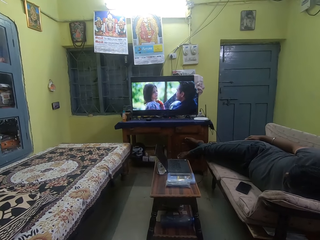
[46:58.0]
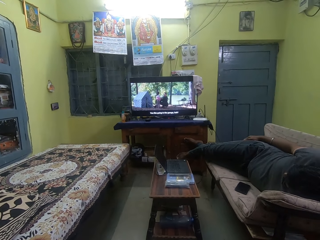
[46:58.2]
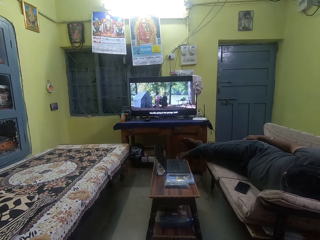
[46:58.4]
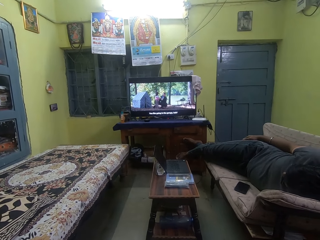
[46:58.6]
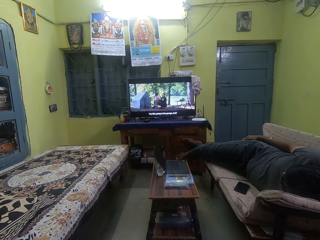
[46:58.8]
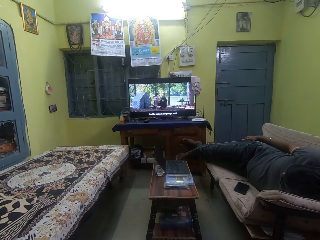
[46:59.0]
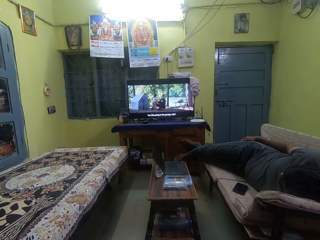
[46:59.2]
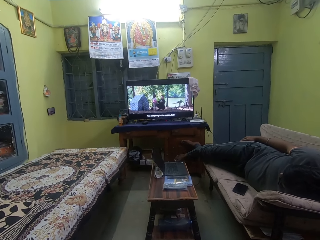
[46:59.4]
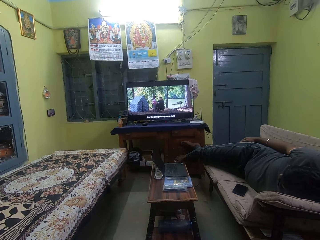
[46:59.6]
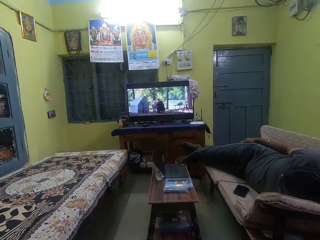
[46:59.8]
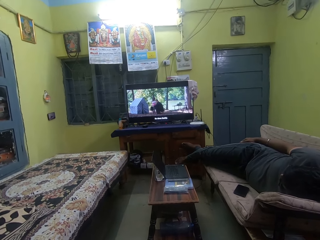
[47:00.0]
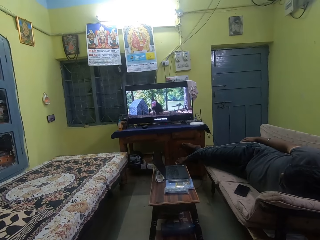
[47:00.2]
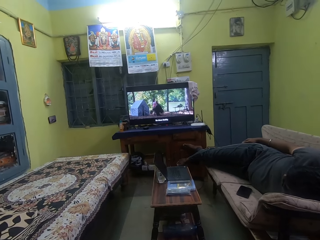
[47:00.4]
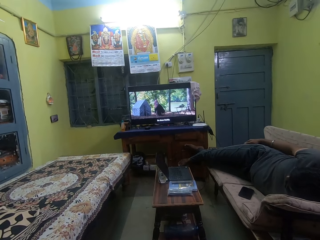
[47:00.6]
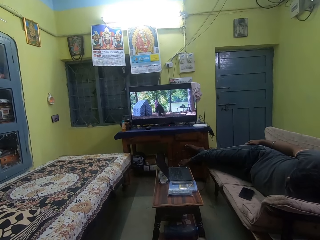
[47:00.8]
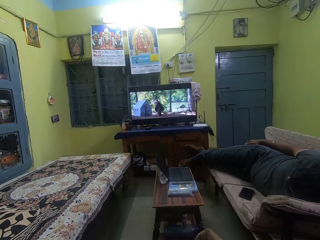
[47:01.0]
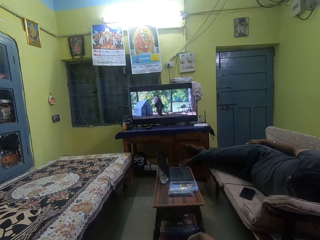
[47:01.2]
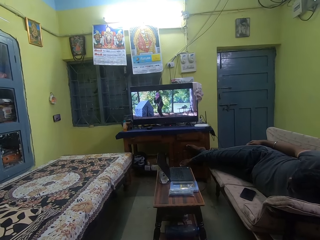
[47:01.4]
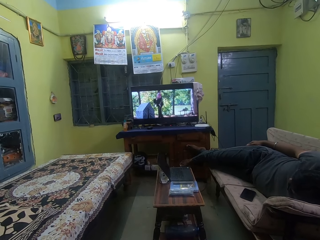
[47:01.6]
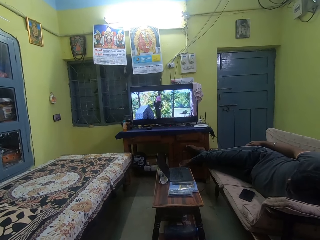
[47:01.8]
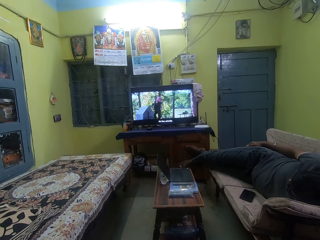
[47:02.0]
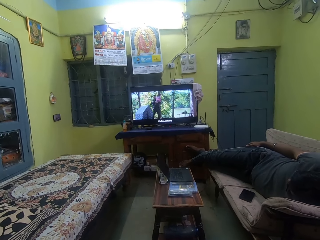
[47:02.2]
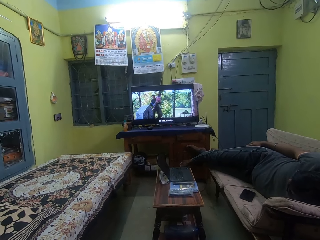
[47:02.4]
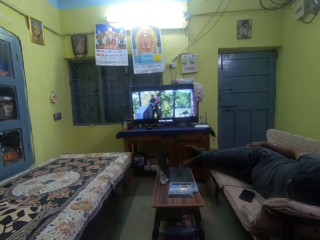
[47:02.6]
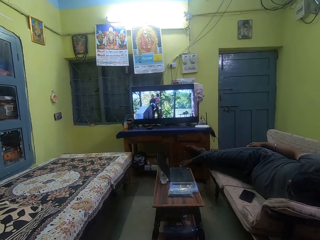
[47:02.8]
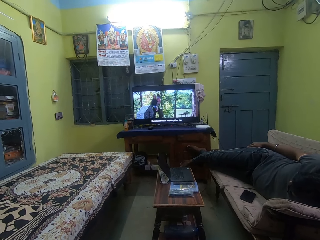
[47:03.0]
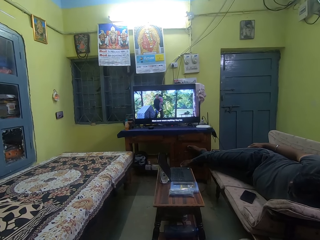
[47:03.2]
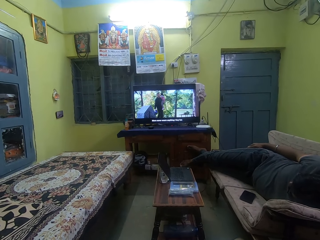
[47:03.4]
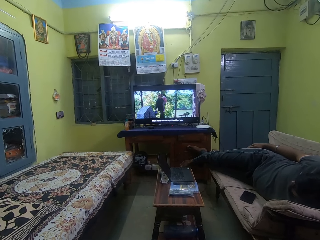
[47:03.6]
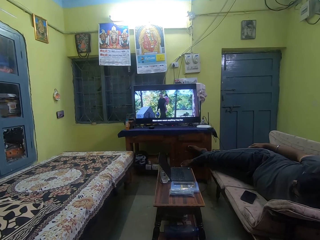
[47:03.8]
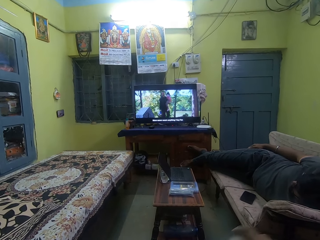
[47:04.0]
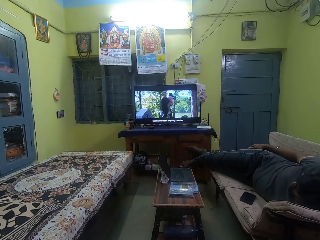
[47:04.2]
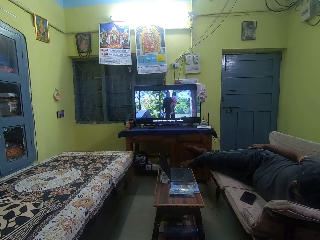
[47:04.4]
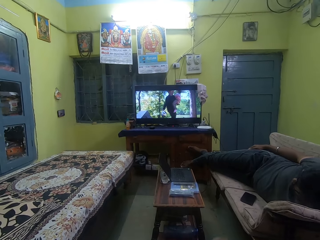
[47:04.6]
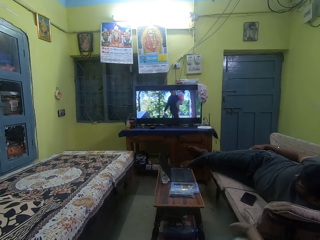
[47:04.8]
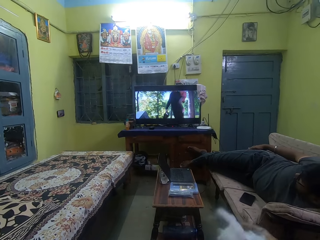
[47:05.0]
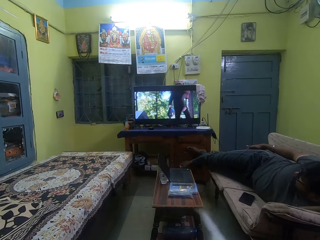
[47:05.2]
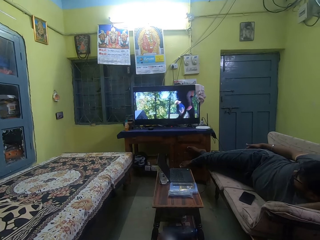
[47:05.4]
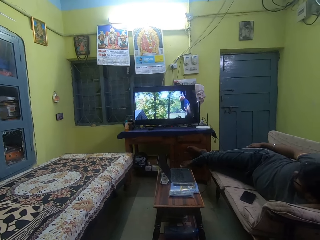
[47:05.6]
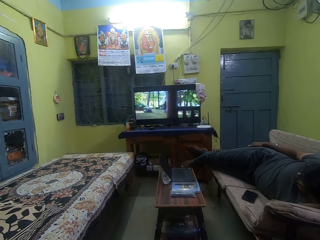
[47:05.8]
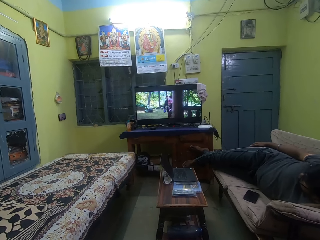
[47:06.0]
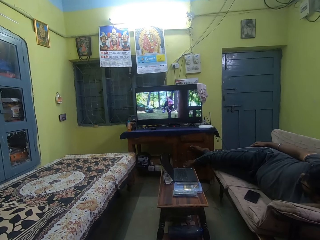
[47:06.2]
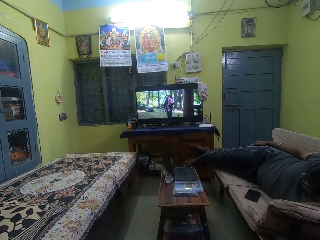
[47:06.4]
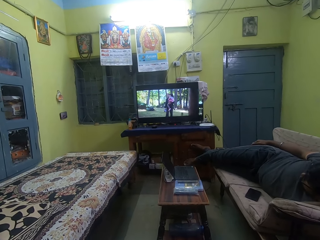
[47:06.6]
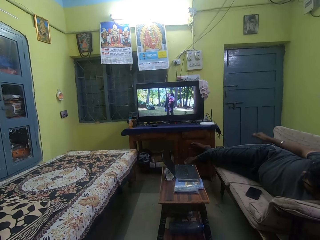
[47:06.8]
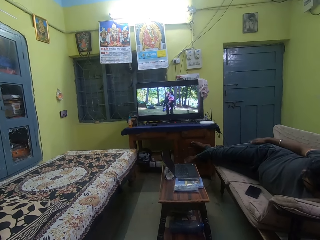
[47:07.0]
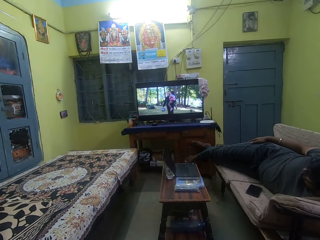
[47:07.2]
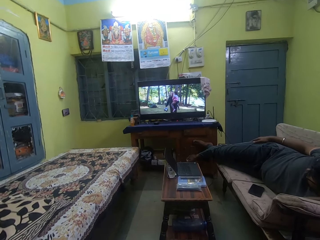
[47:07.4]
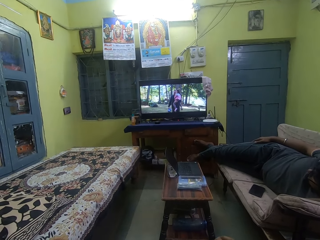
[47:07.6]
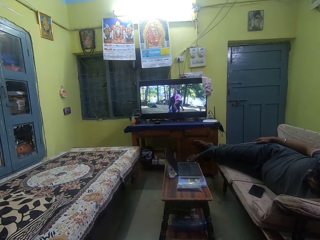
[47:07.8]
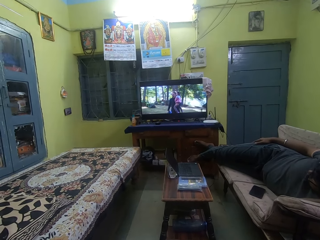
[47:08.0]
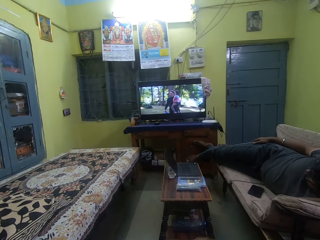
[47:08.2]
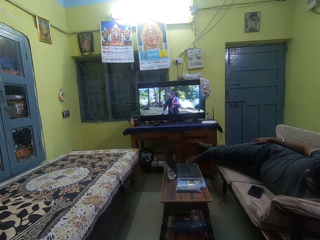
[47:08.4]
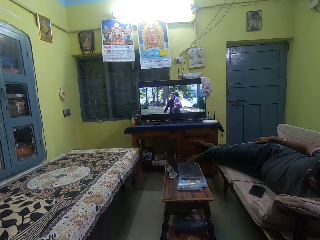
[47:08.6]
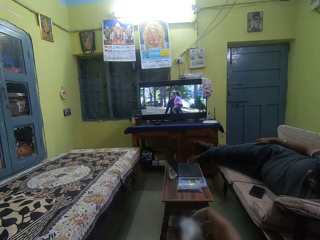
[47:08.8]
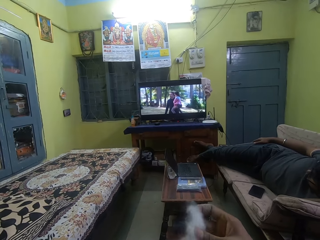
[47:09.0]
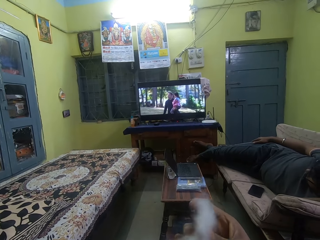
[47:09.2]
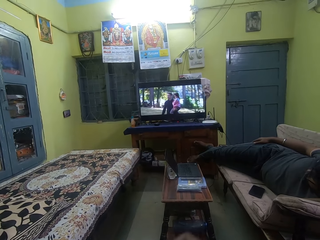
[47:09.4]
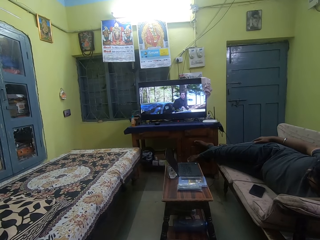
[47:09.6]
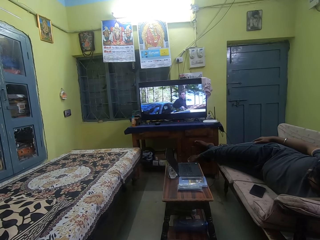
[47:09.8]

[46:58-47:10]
The camera wearer watches television. She holds cotton wool in her right hand.

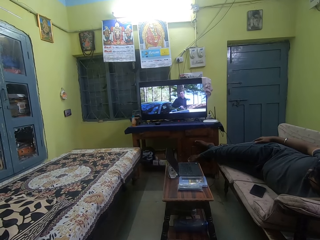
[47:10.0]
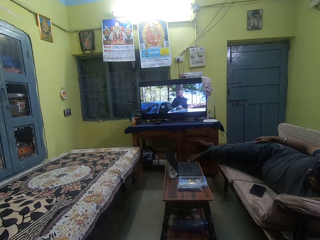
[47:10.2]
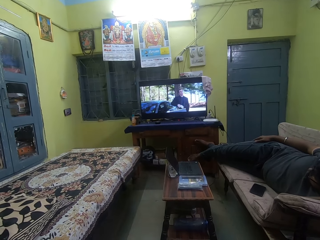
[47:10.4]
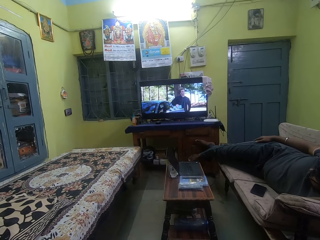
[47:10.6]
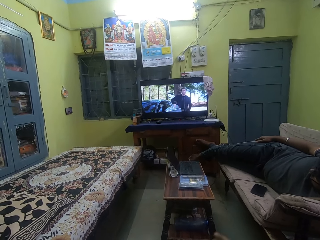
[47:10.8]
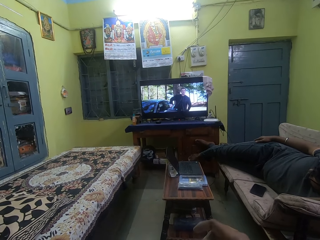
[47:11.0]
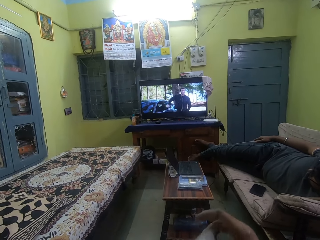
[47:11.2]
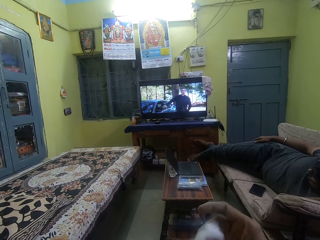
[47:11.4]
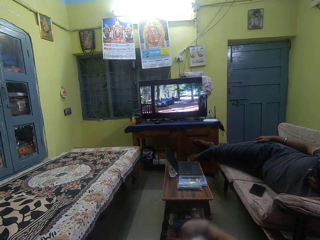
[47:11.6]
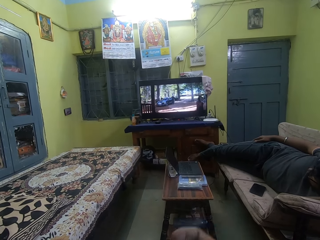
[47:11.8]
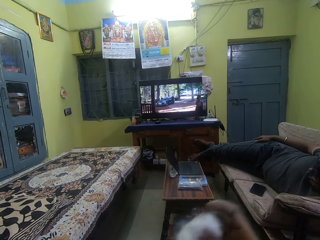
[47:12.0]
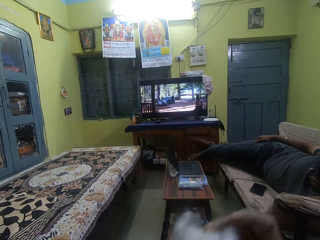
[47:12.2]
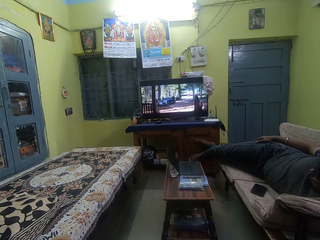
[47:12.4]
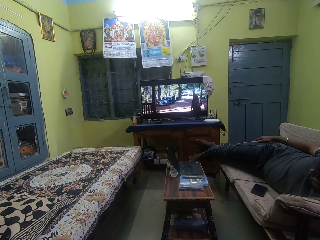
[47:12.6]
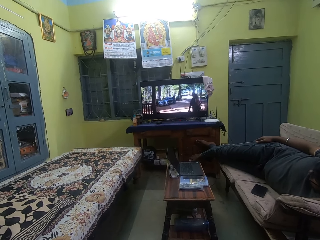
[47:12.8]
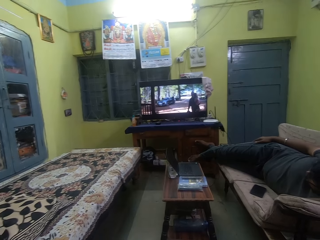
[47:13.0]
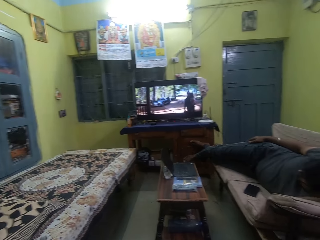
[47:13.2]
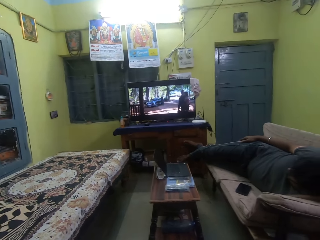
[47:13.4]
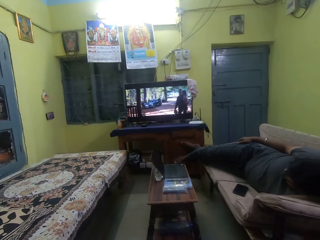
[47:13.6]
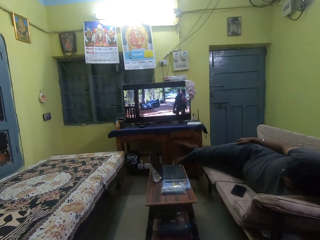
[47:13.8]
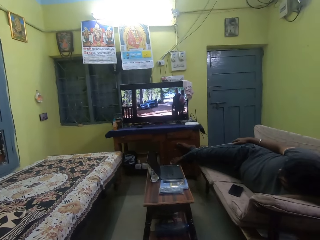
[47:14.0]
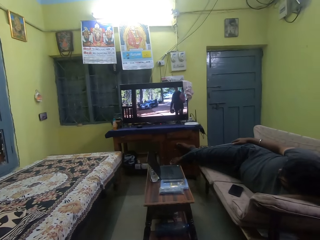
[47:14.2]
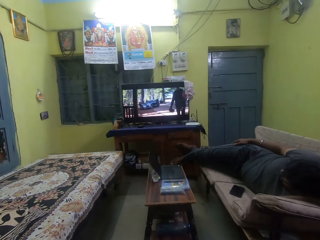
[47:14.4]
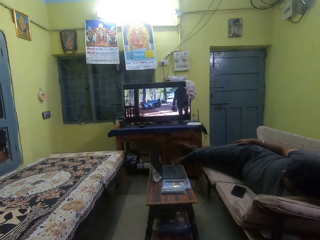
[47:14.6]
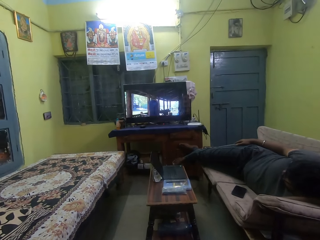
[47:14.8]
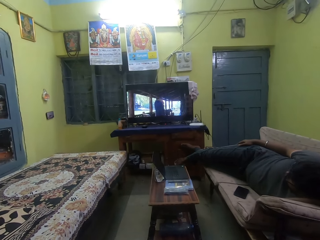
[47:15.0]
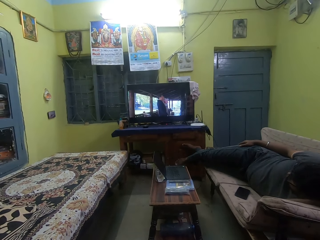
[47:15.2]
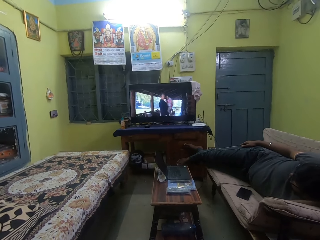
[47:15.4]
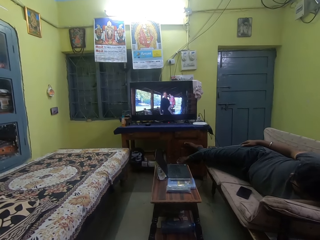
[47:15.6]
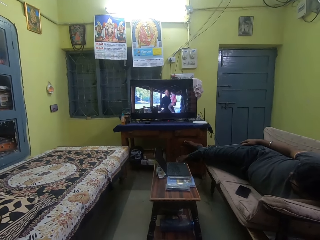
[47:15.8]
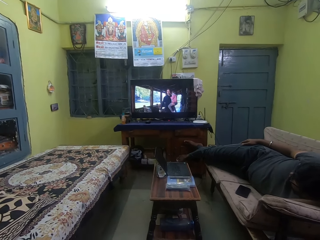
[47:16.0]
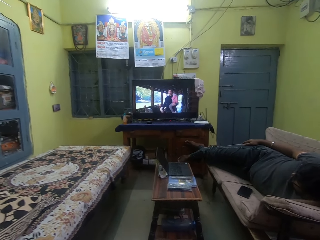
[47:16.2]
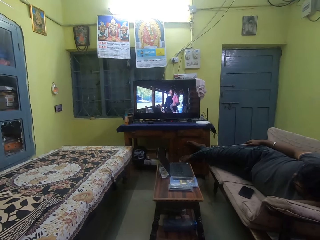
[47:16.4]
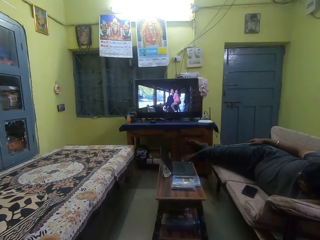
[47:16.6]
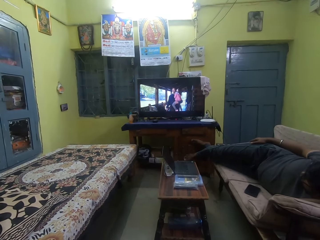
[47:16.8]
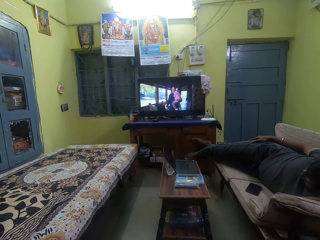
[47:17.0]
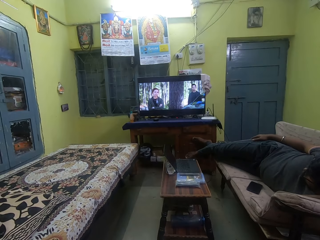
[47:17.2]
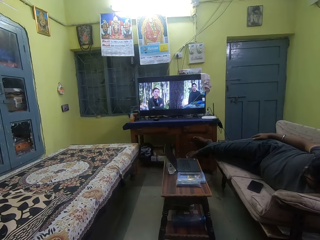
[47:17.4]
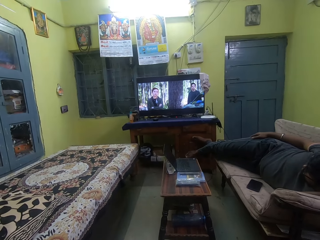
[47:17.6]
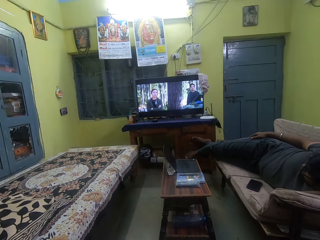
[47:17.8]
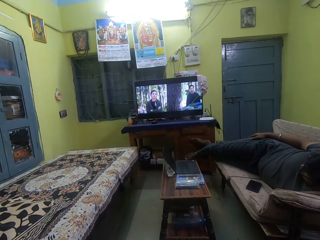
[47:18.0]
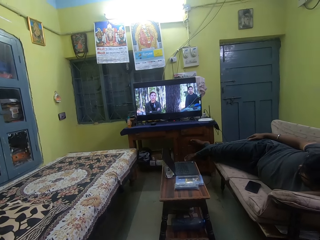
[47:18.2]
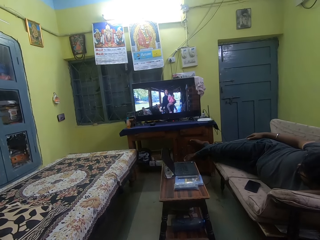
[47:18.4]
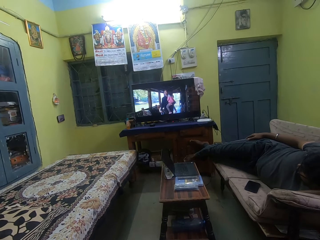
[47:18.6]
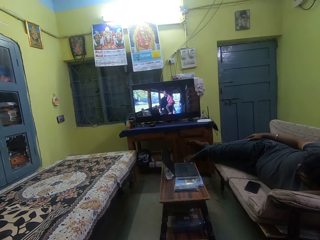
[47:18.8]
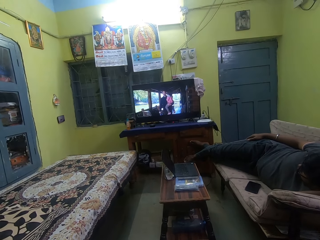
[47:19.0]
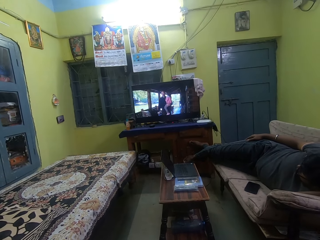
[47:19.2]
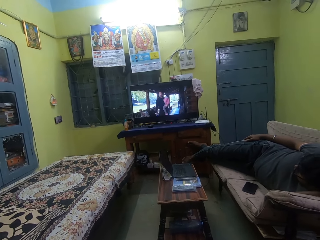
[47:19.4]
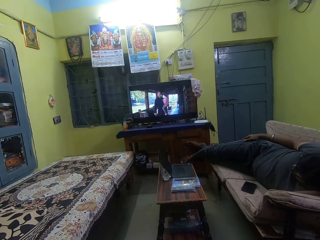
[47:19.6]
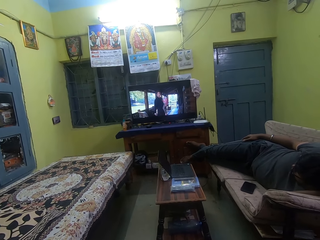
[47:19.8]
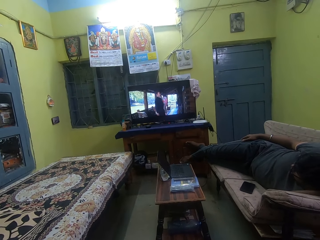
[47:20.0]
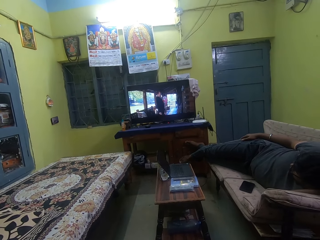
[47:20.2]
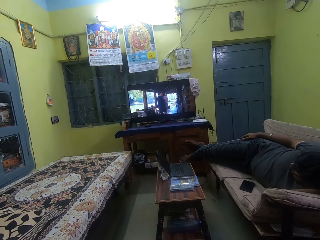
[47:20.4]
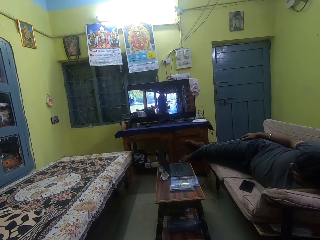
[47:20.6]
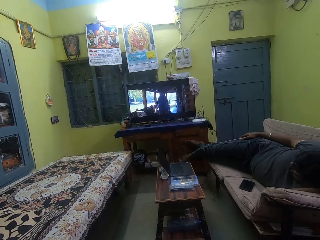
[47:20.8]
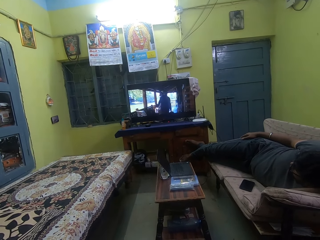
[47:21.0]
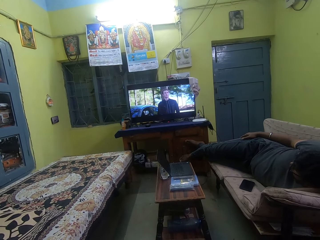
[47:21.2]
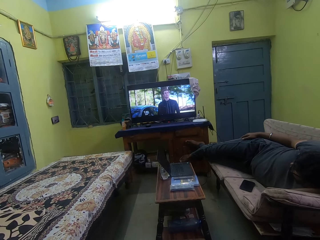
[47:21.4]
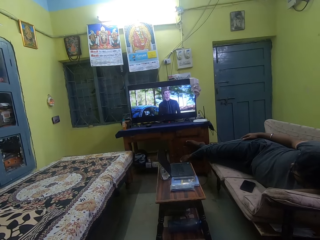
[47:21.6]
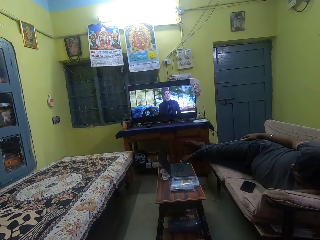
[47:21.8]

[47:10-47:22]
The camera wearer watches television.
